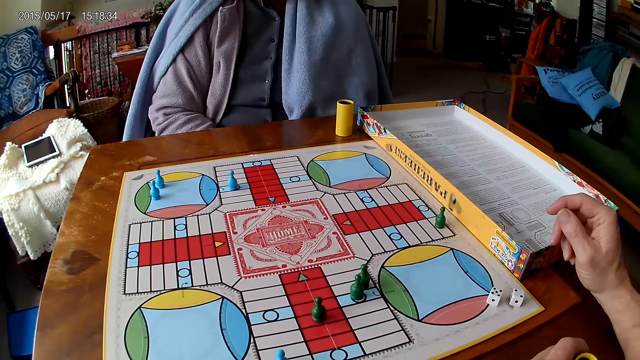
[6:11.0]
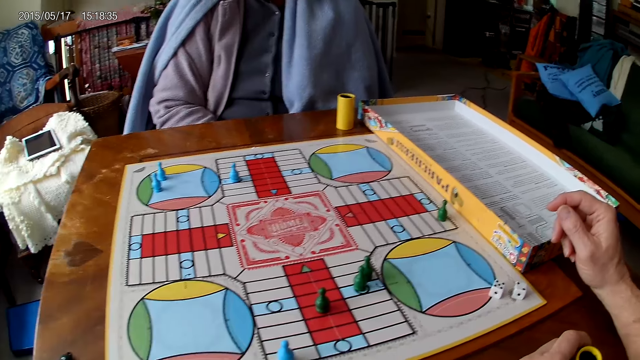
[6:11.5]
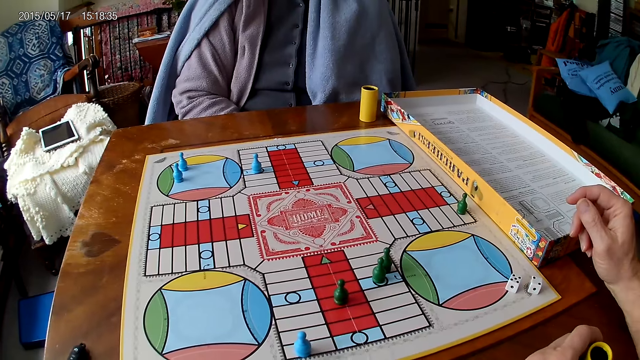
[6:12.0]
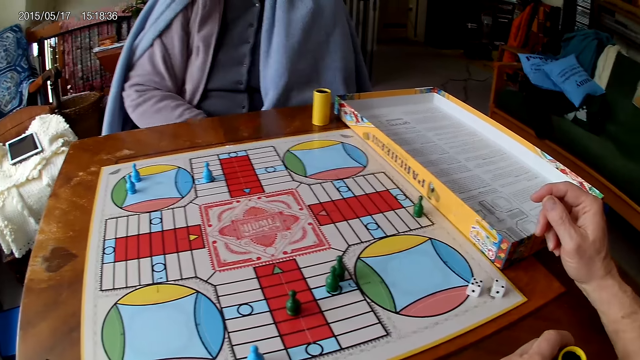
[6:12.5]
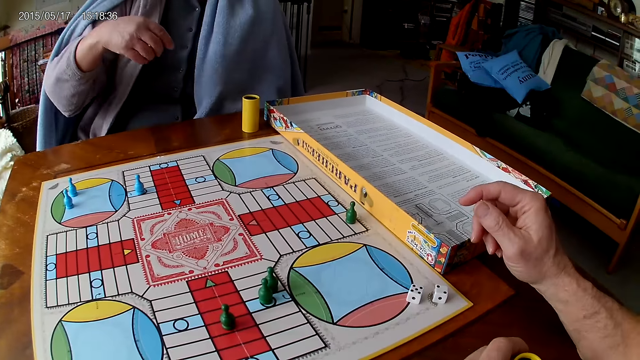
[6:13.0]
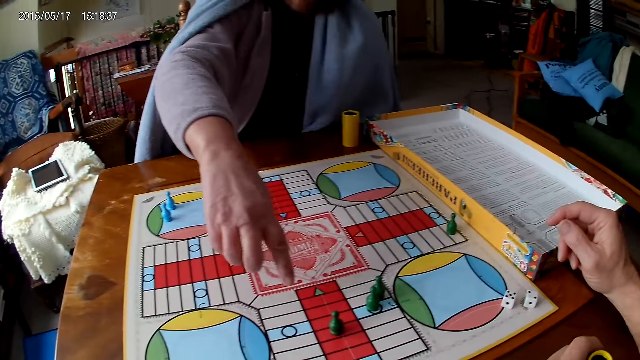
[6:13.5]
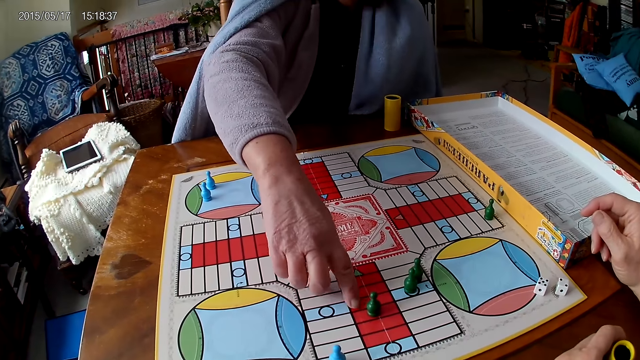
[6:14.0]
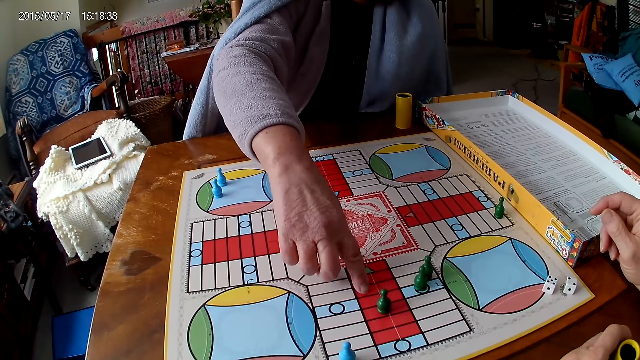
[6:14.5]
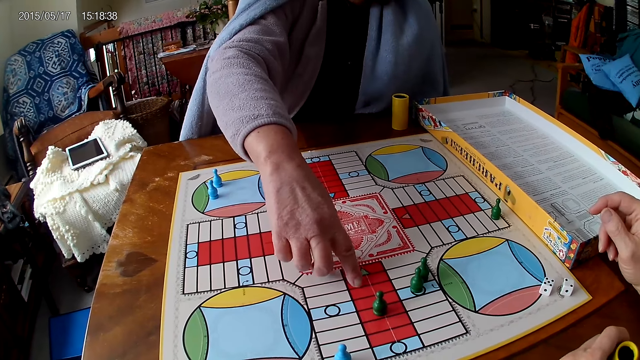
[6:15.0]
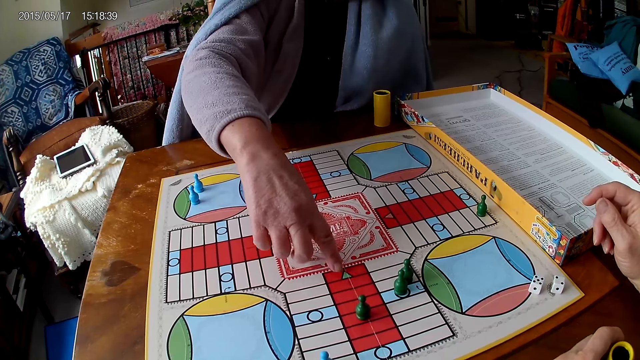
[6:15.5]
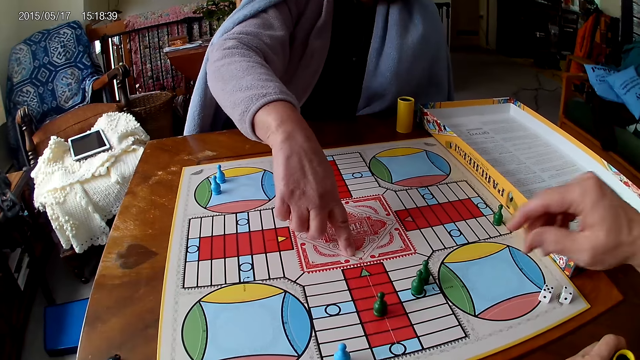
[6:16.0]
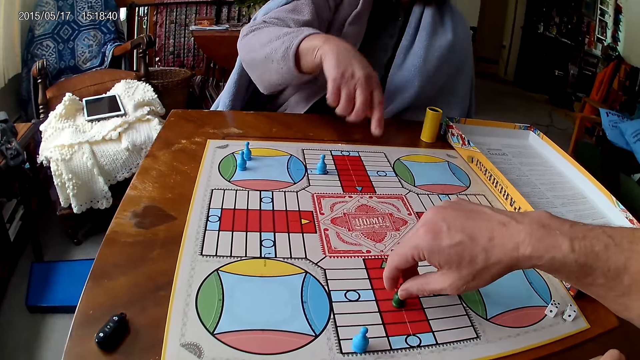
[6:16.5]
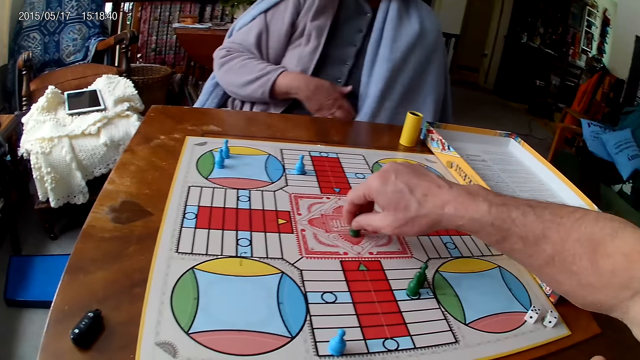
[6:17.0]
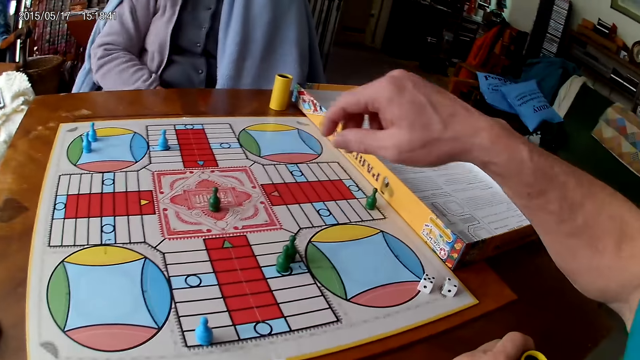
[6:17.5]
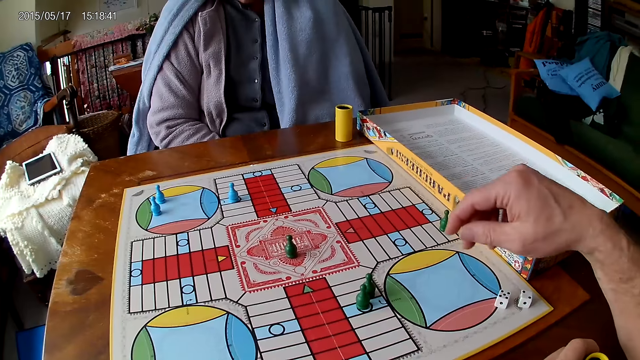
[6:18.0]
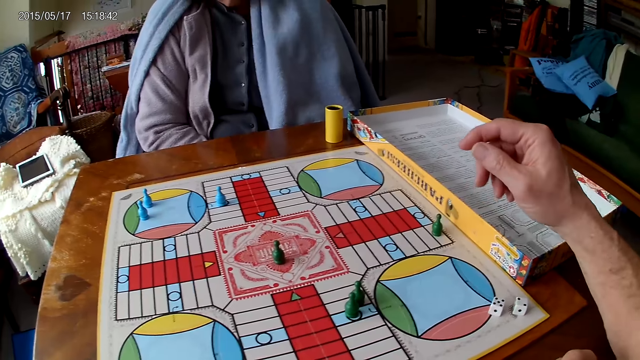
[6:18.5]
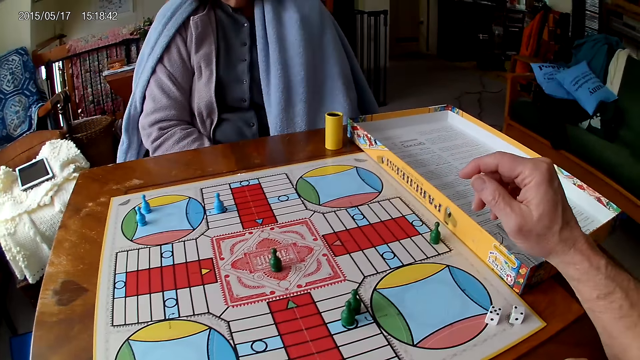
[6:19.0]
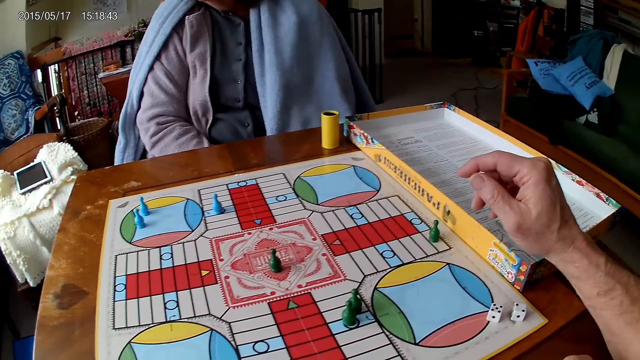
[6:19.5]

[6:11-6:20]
A woman counts boxes on the Ludo board with her right hand. The camera wearer moves a piece on the Ludo board with his right hand. He picks up the dice.

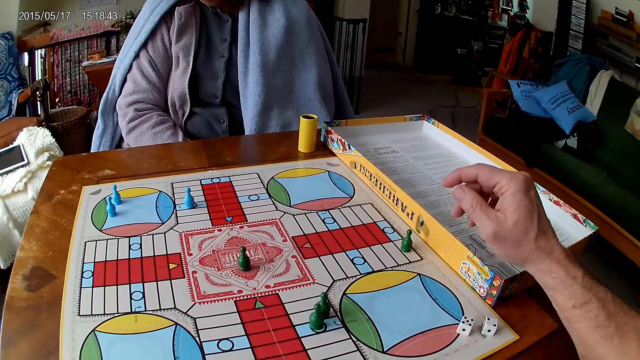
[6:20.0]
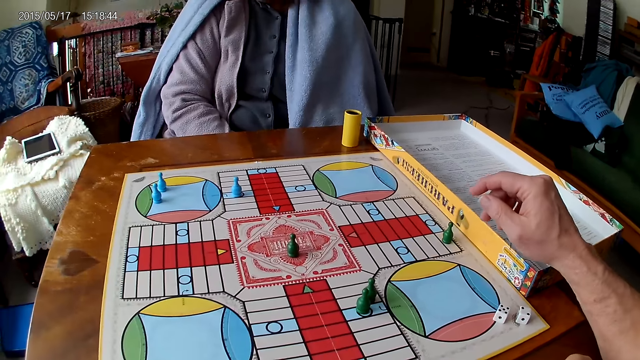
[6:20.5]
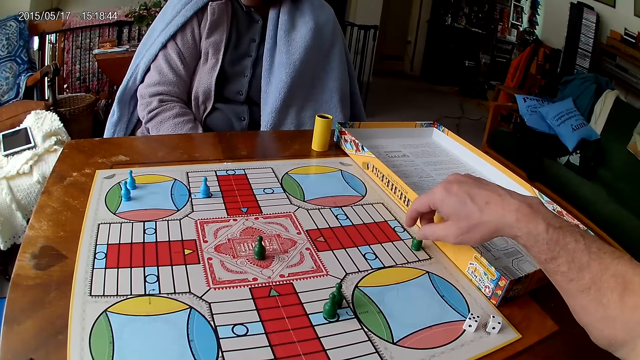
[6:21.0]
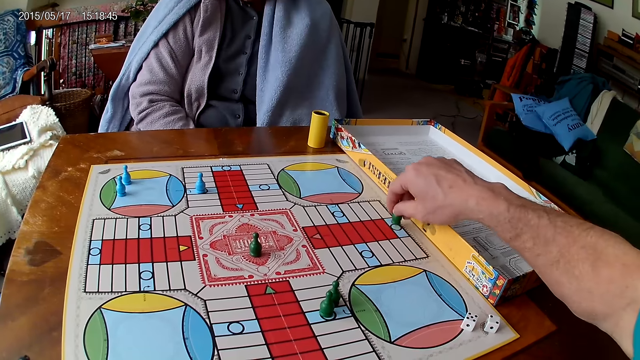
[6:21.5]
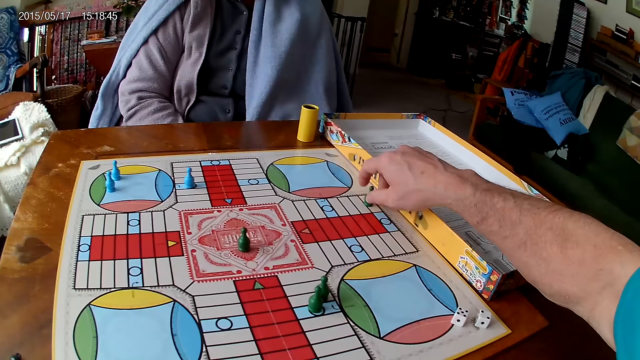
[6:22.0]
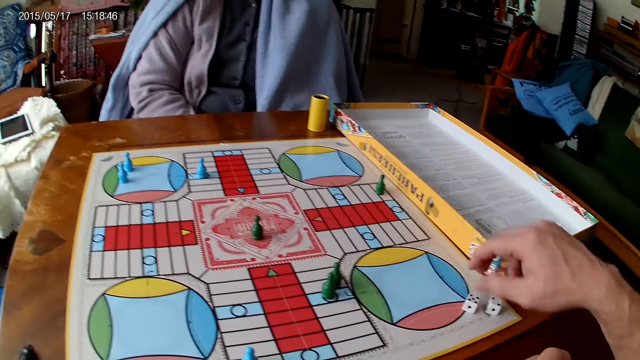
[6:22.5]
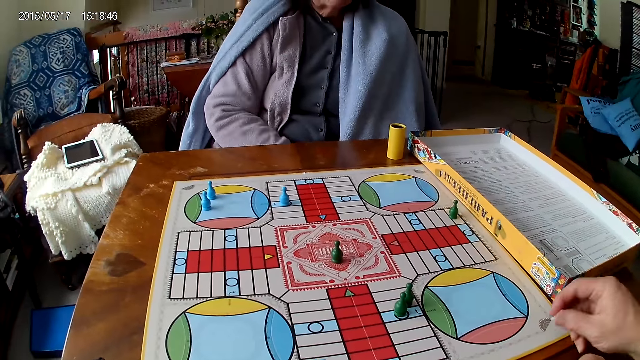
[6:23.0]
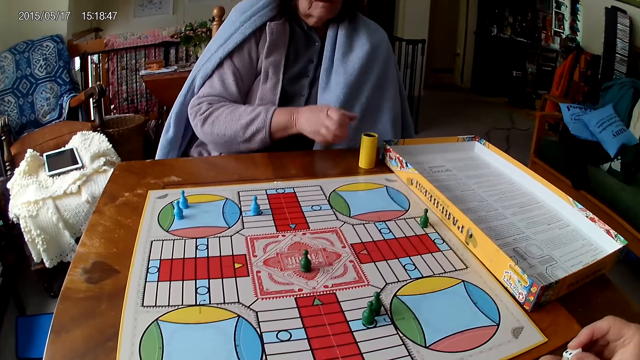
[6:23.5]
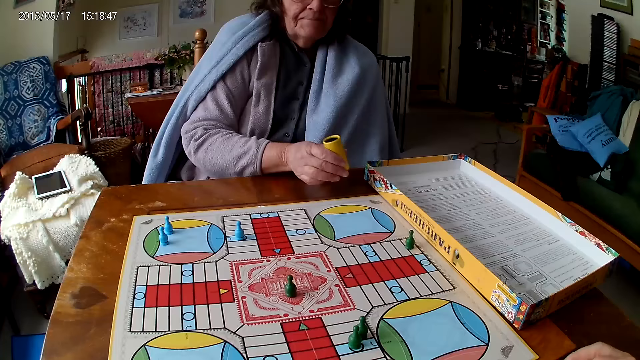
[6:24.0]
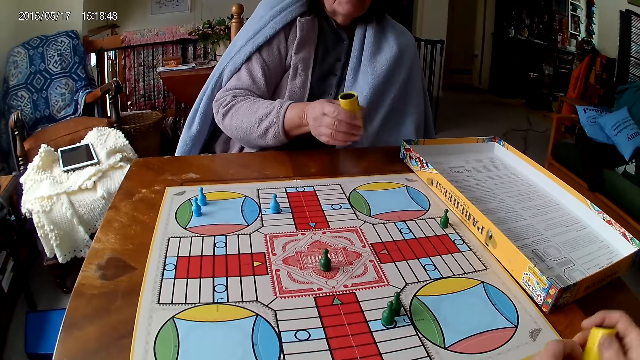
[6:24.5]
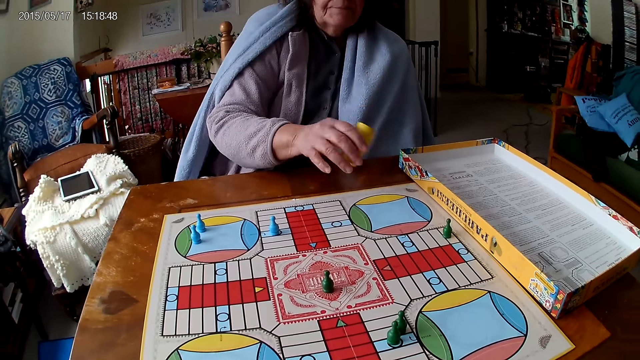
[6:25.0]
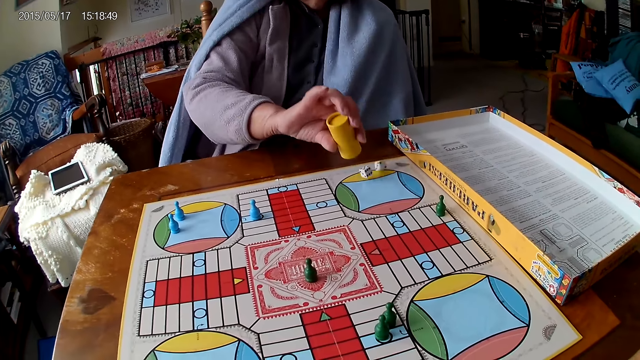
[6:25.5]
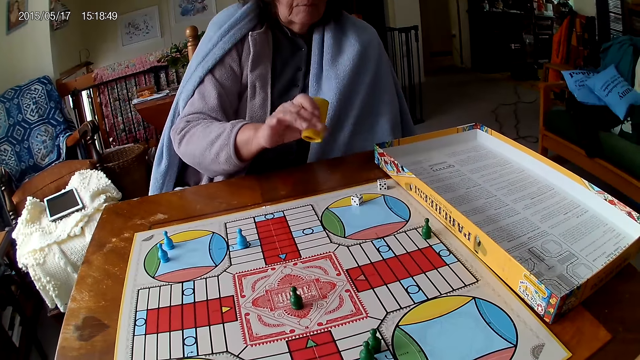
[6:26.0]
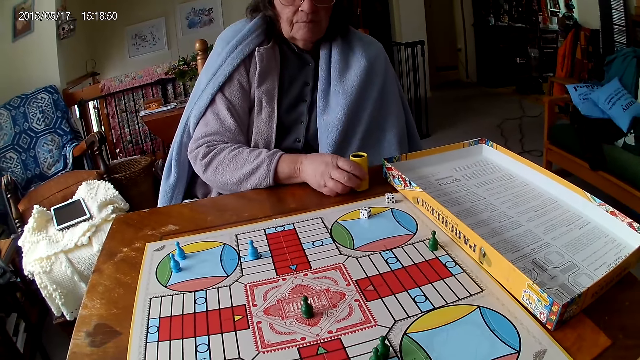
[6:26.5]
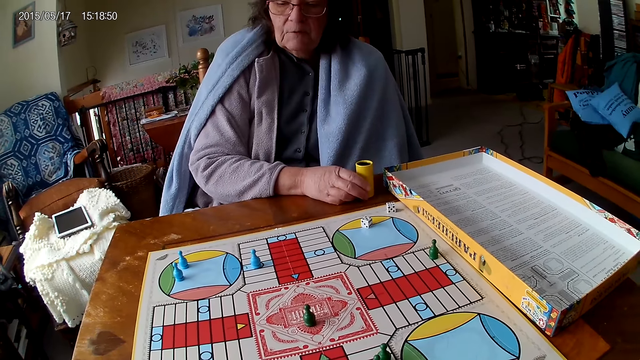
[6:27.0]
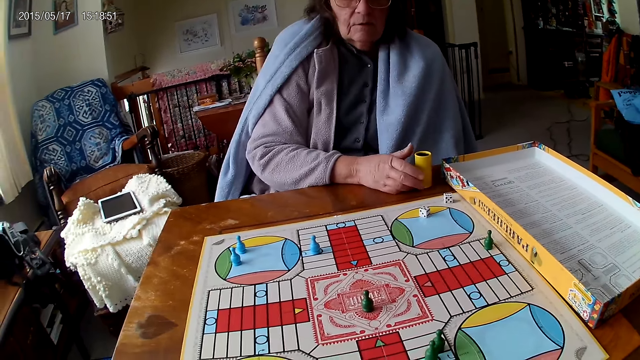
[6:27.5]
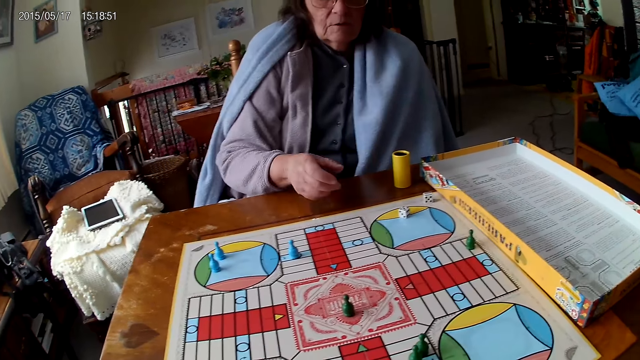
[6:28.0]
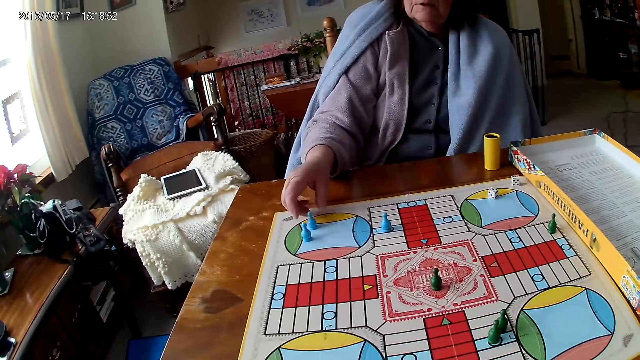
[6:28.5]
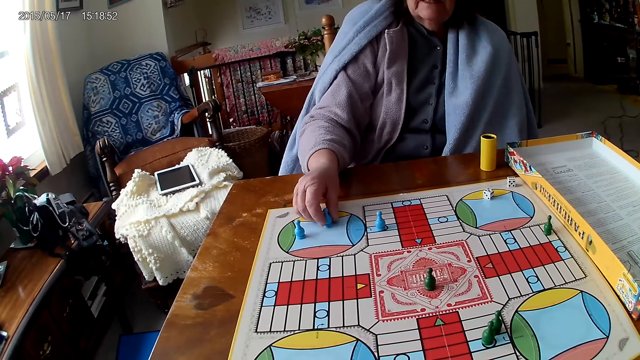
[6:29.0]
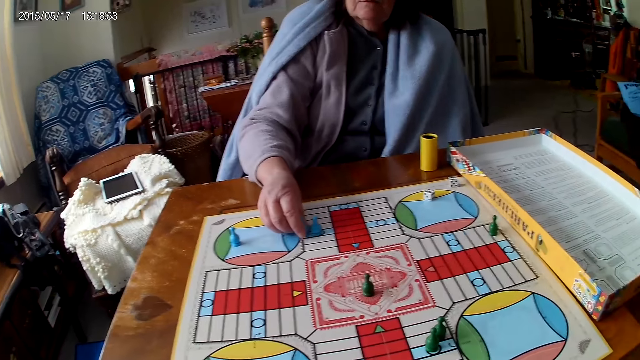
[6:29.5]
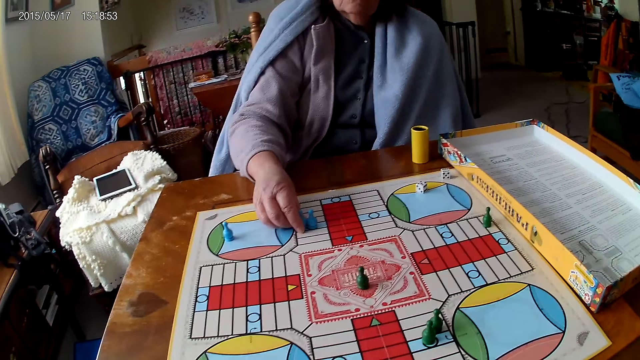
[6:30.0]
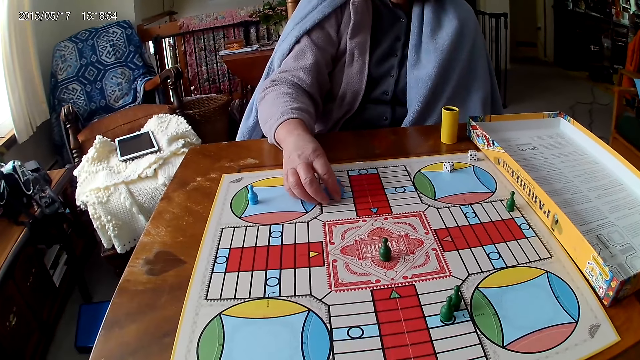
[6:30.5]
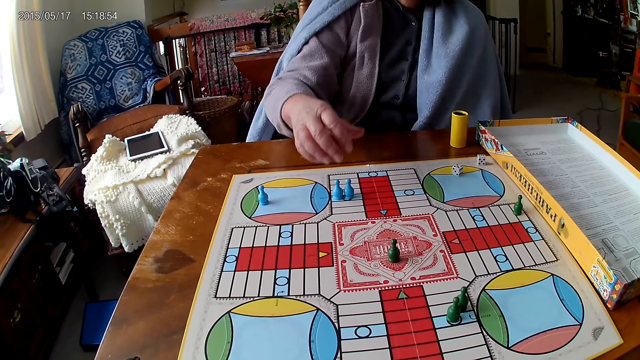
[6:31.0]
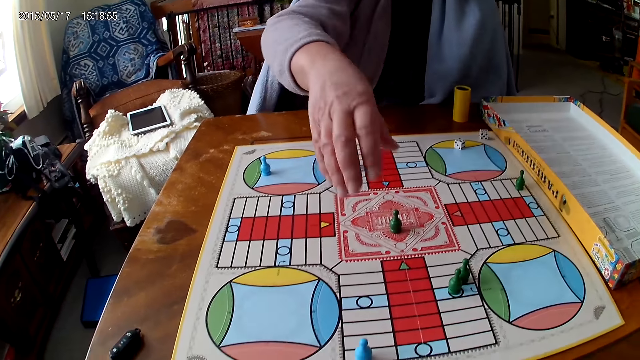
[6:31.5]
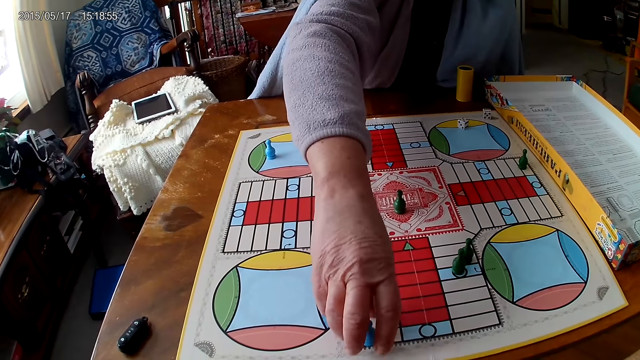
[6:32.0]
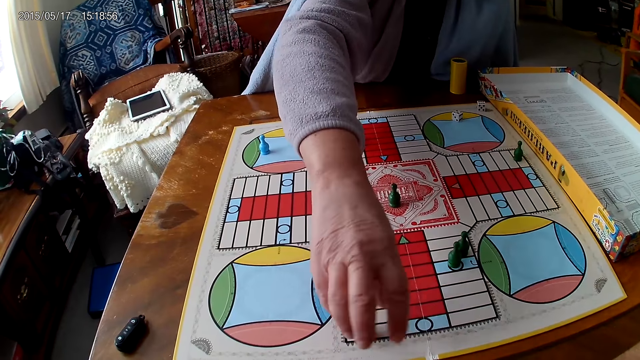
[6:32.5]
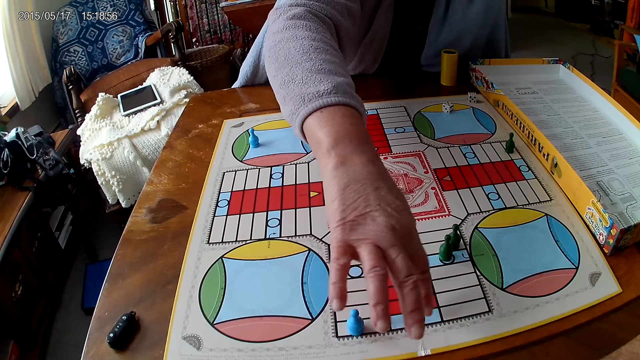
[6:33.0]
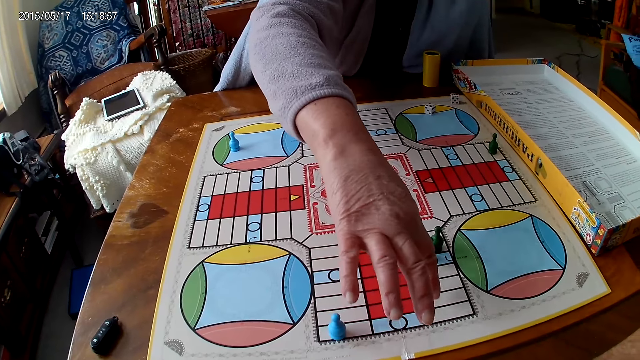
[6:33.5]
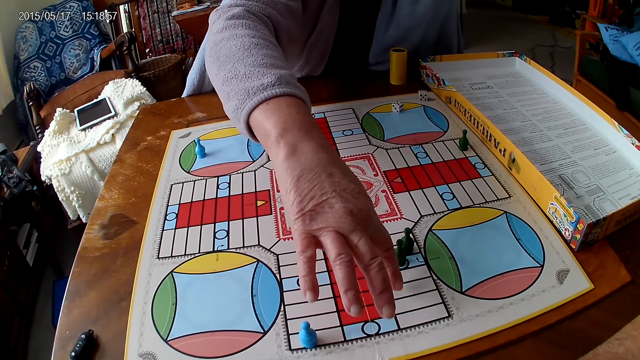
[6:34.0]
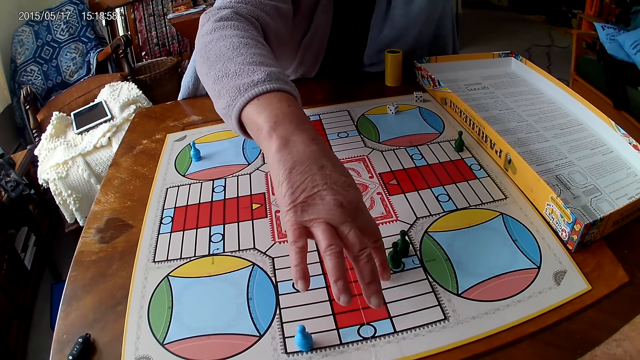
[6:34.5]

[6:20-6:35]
The camera wearer moves another piece on the Ludo board with his right hand. He picks up his dice from the Ludo board with his right hand. He drops the dice into the container. A woman picks up the dice cup. The woman shakes her container with her right hand. The woman drops the dice in her container on the Ludo board. The woman drops her container on the Ludo board. The woman moves a piece on the Ludo board with her right hand. The woman picks up the dice. The woman moves another piece on the Ludo board with her right hand. The woman counts boxes on the Ludo board with her right hand.
